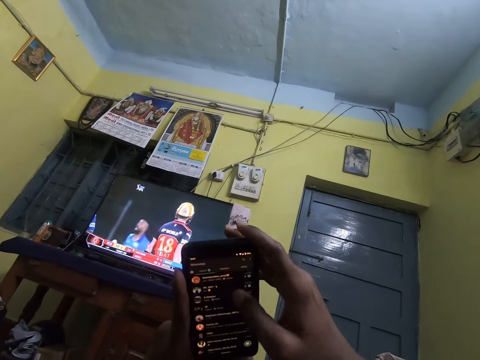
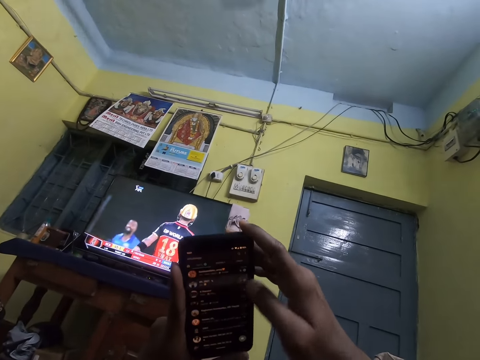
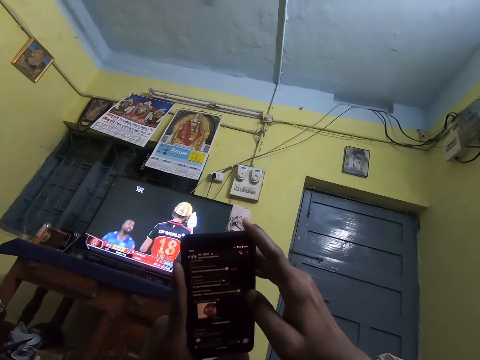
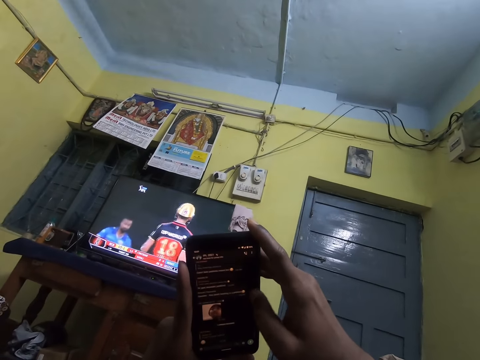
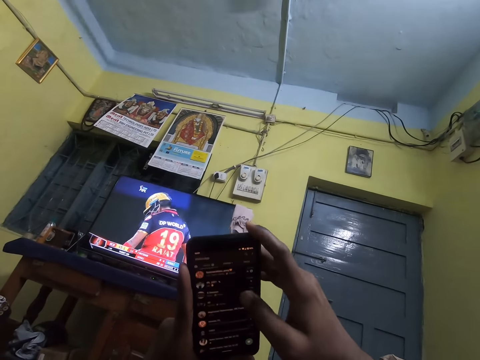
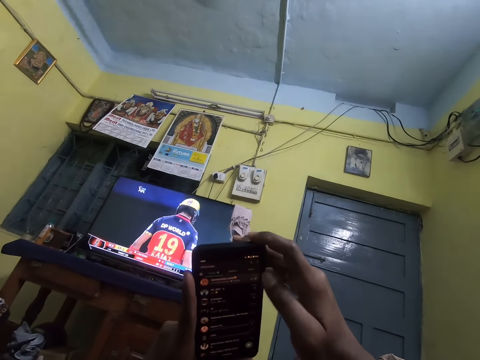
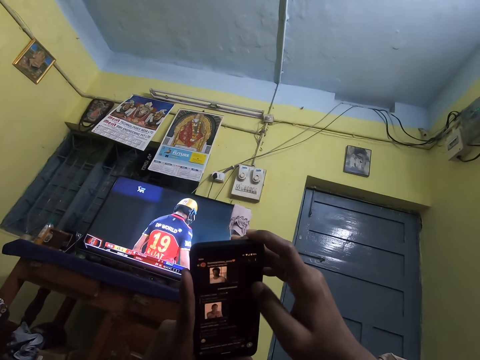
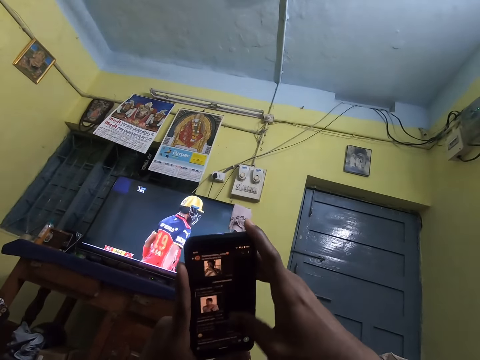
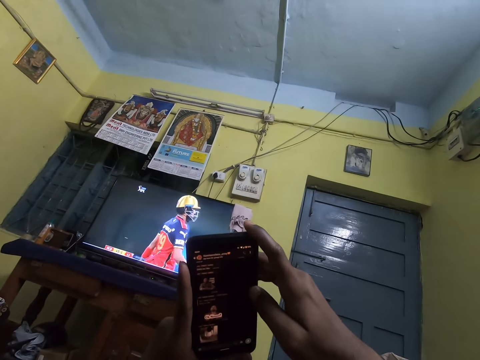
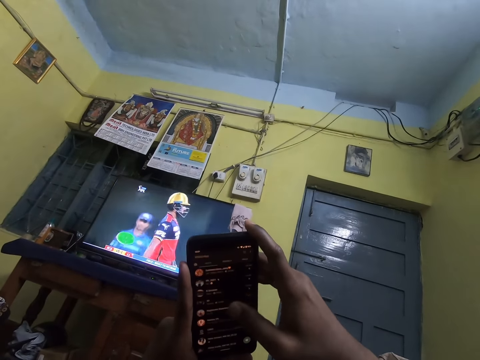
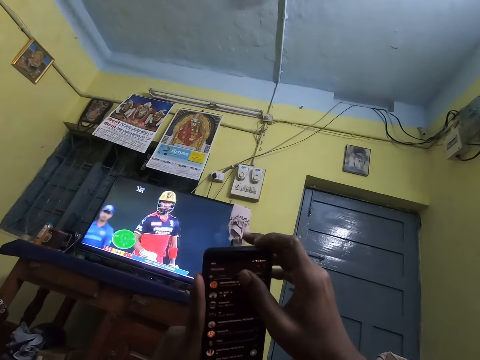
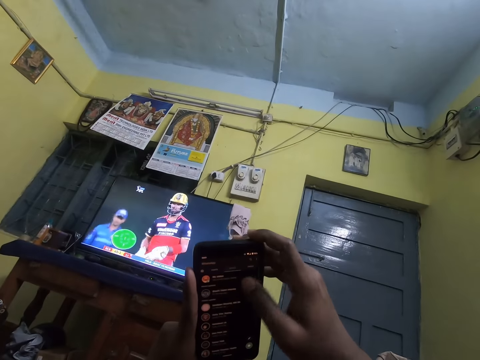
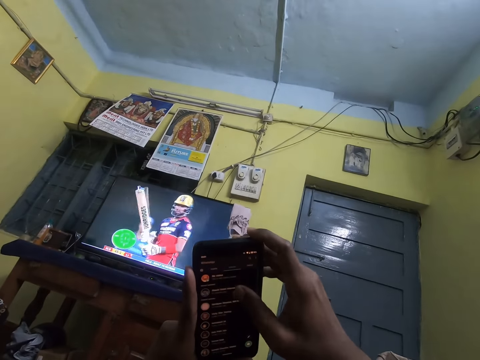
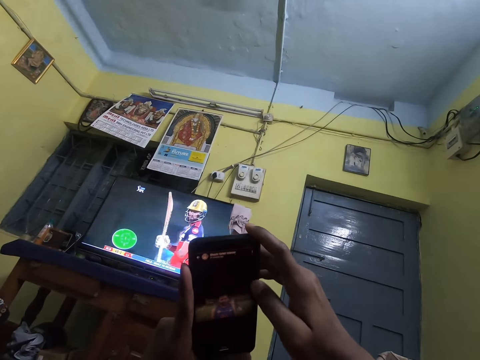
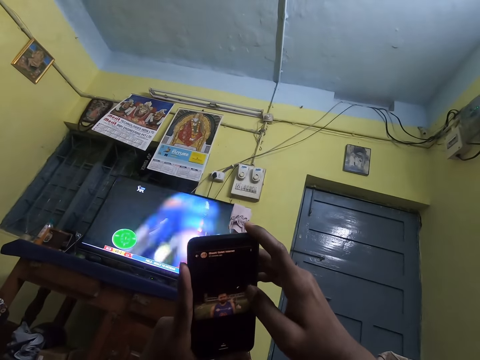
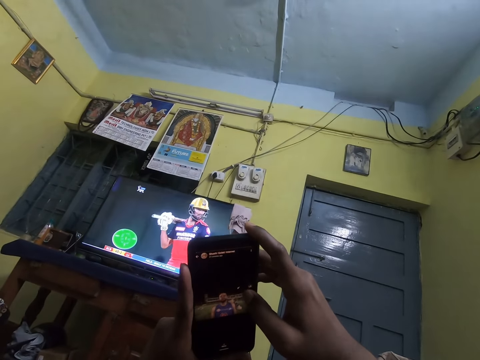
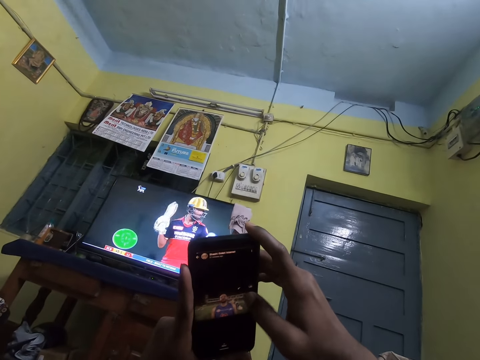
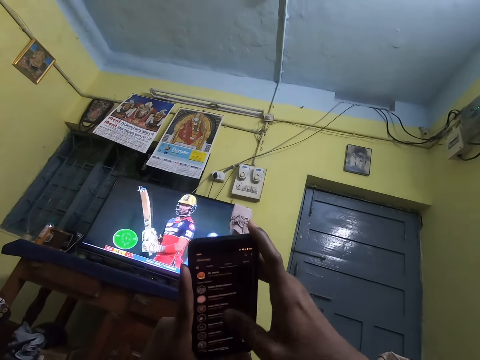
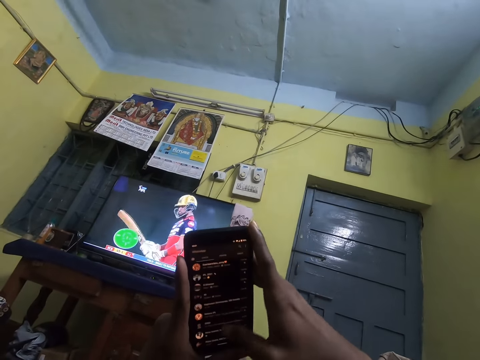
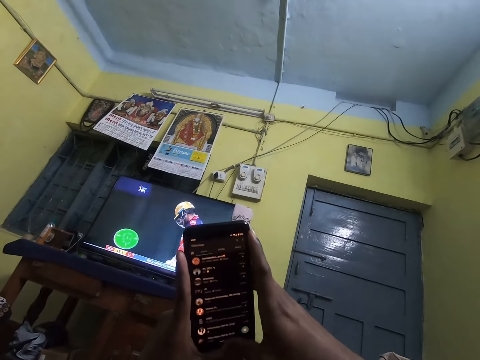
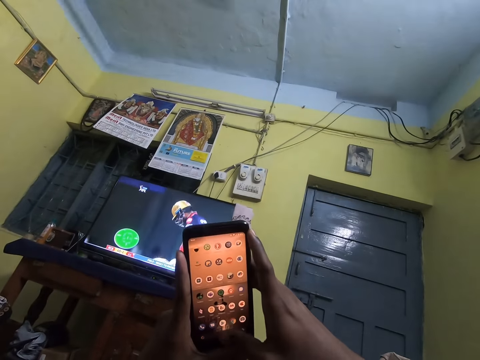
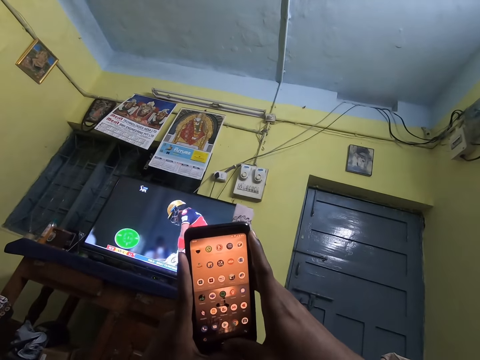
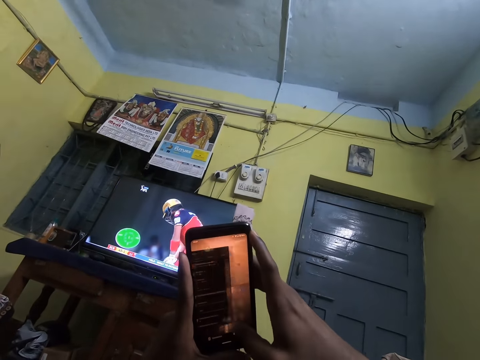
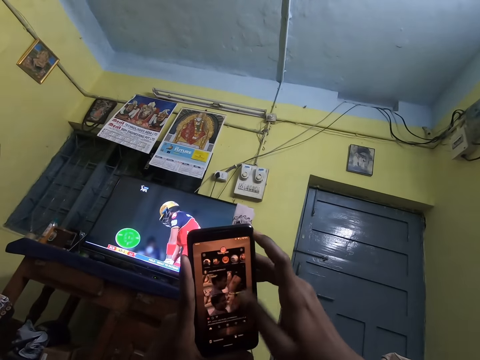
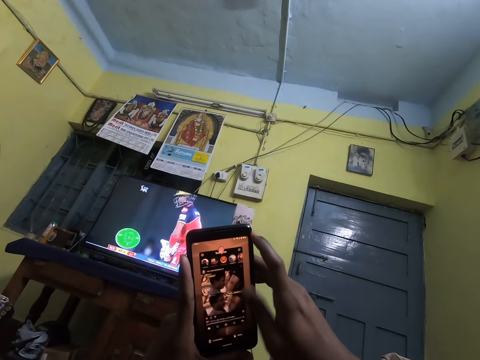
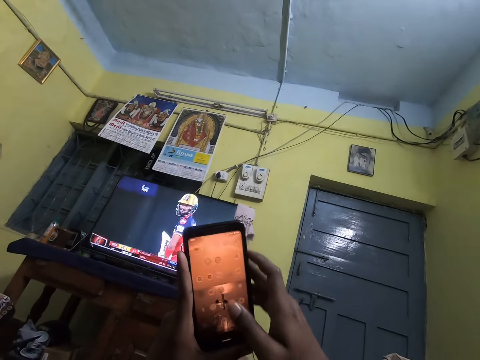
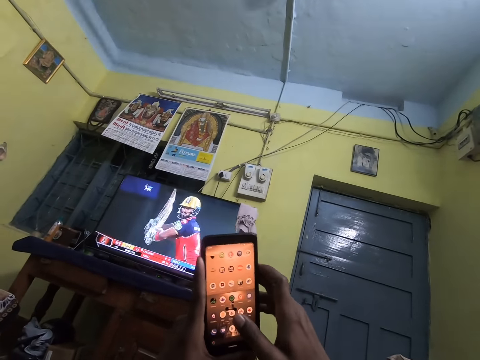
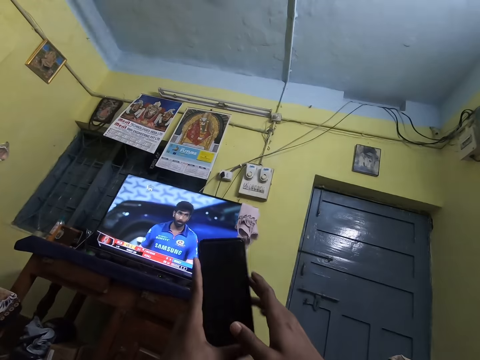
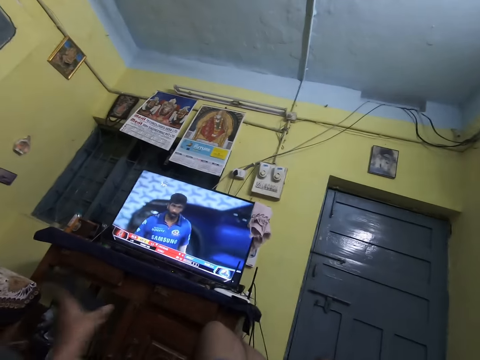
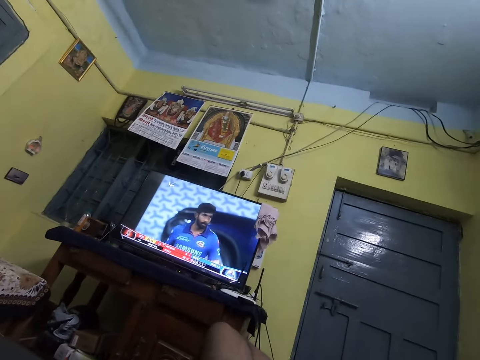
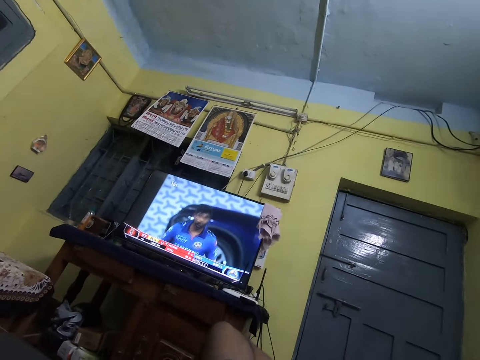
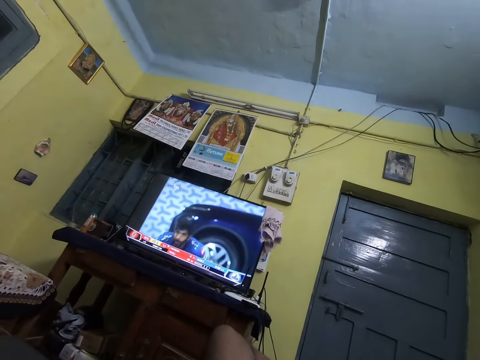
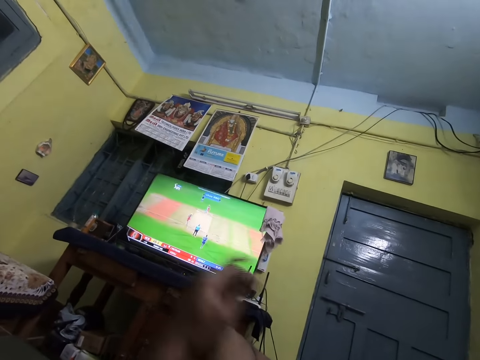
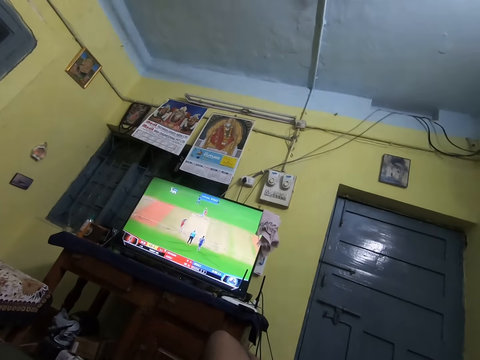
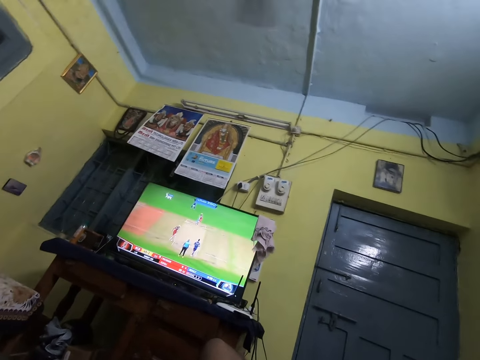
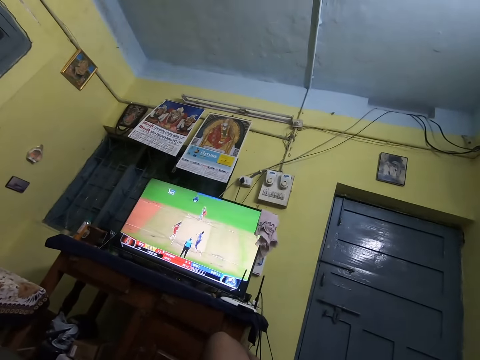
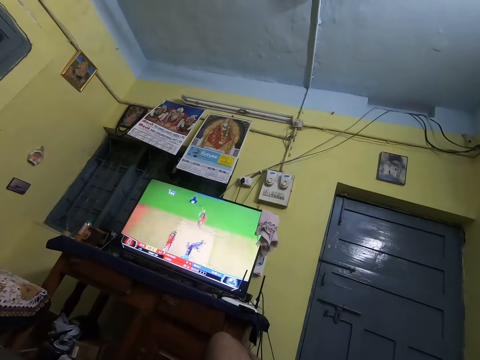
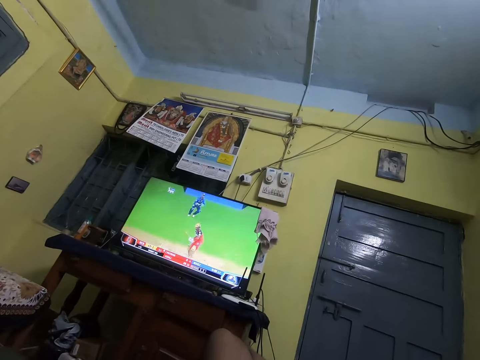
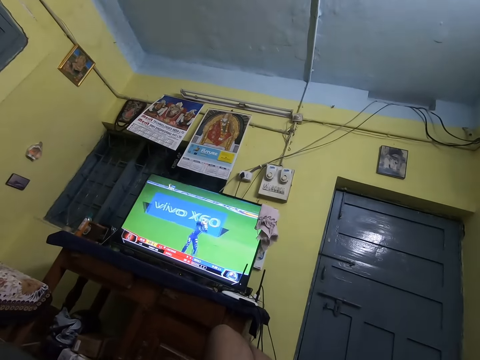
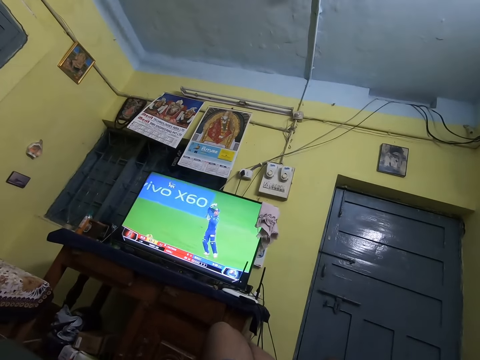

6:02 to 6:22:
The camera wearer drops the phone. They watch the television.

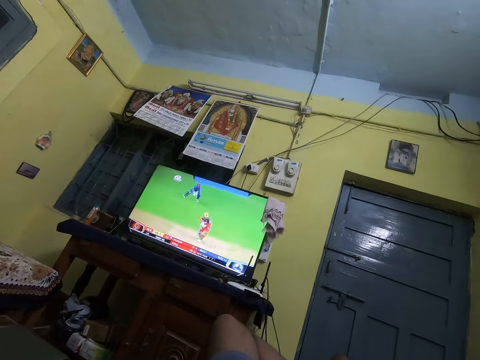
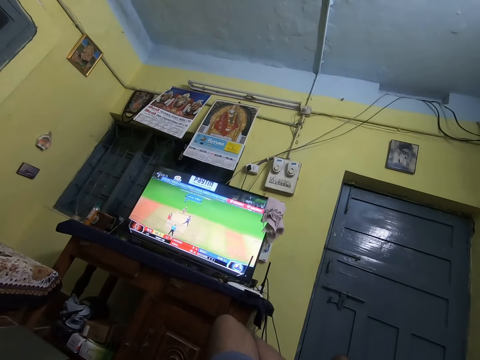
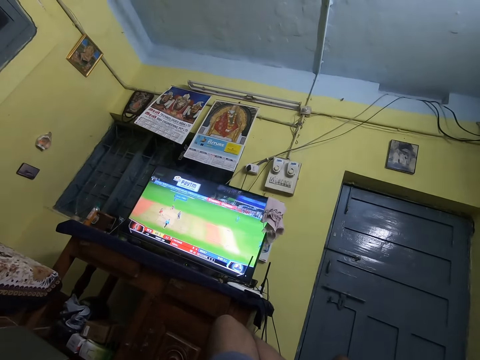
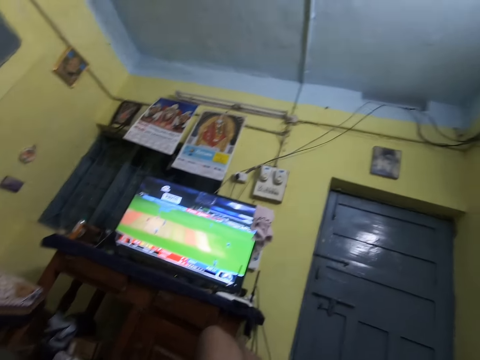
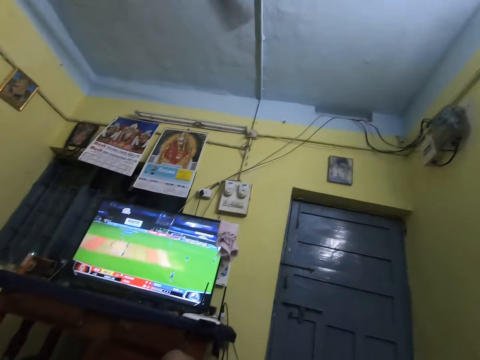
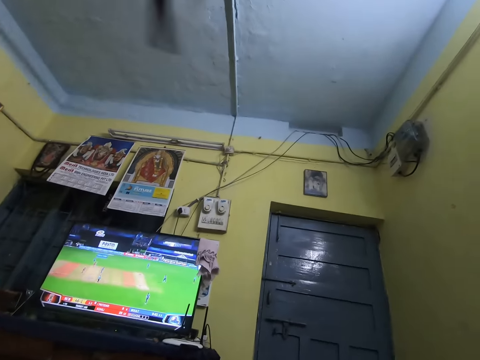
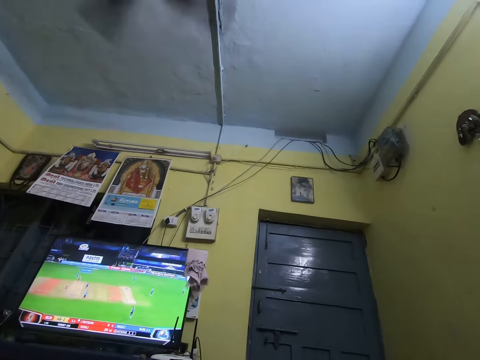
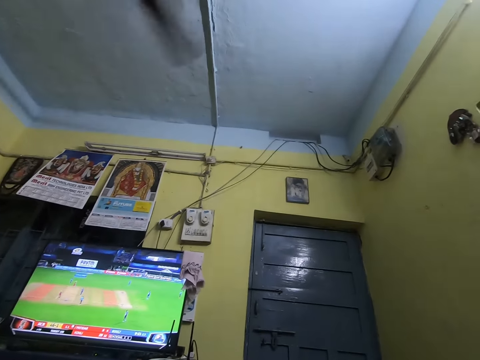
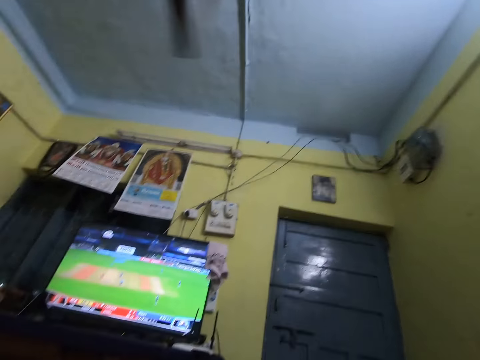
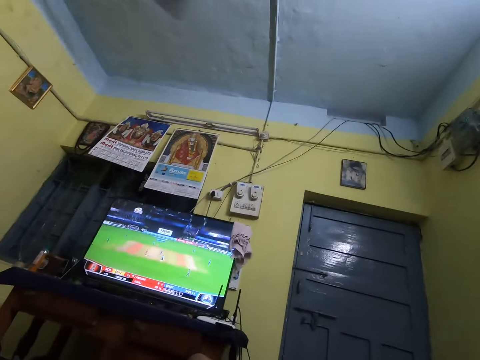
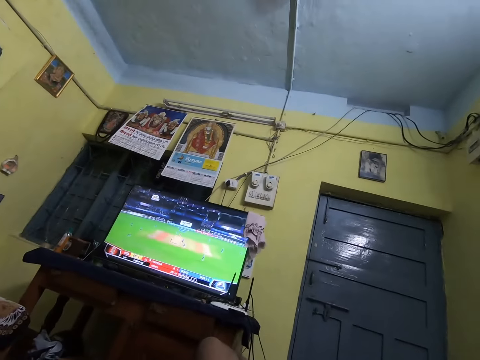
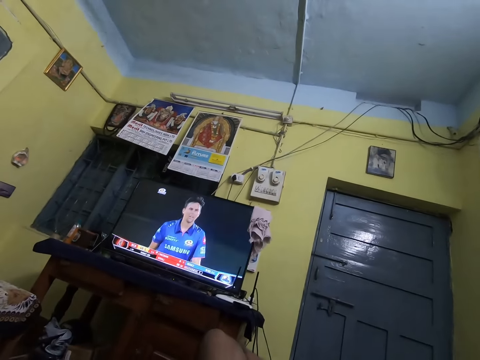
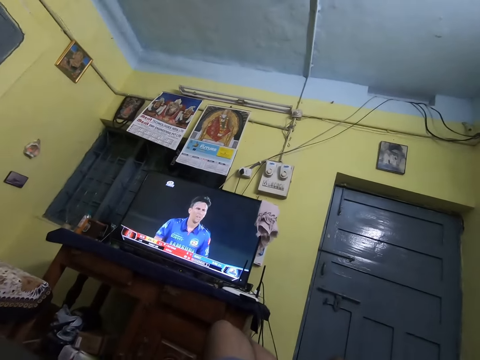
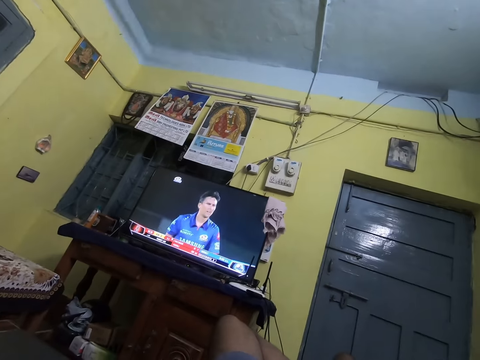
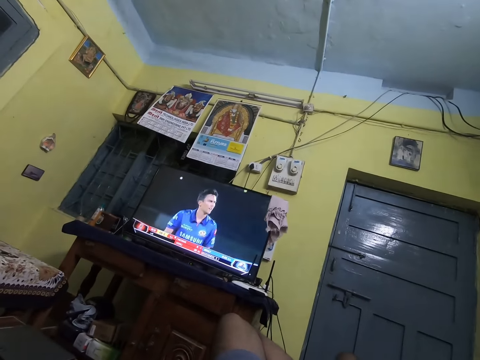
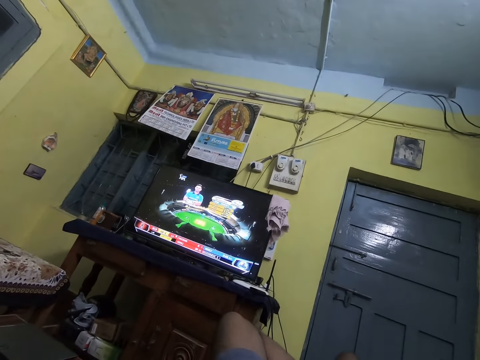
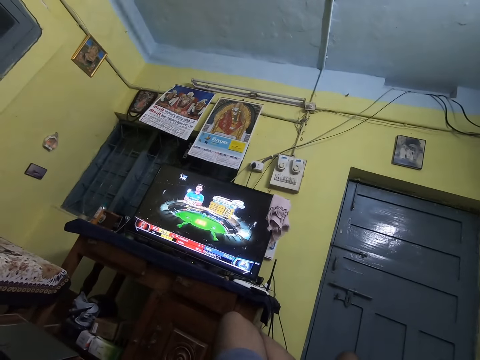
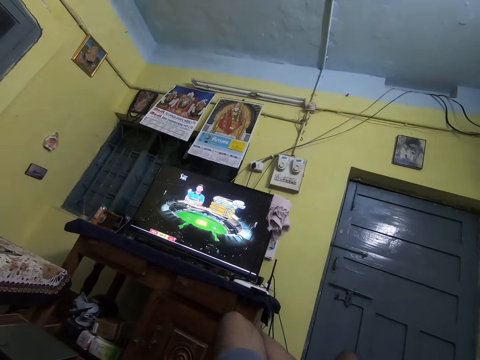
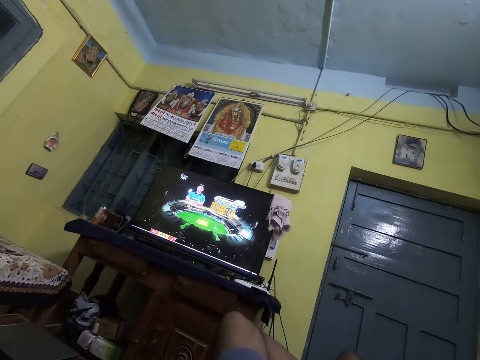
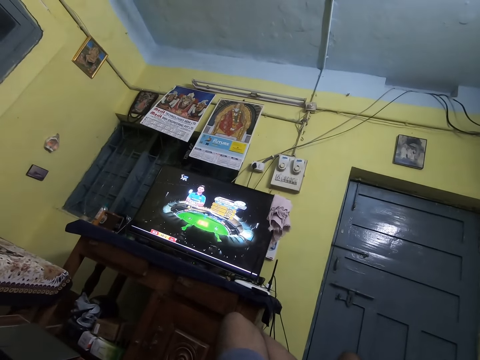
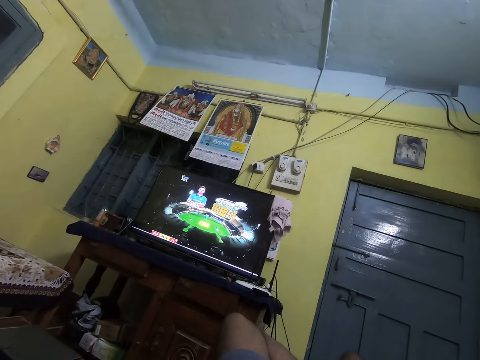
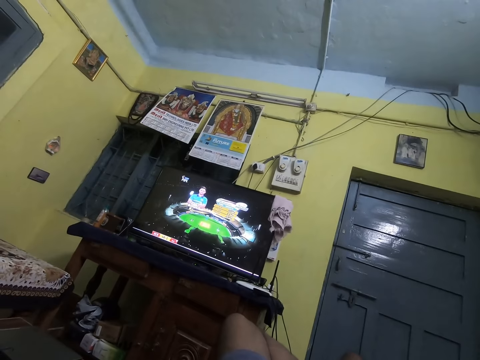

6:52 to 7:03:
The camera wearer looks around the room. They watch the television.
